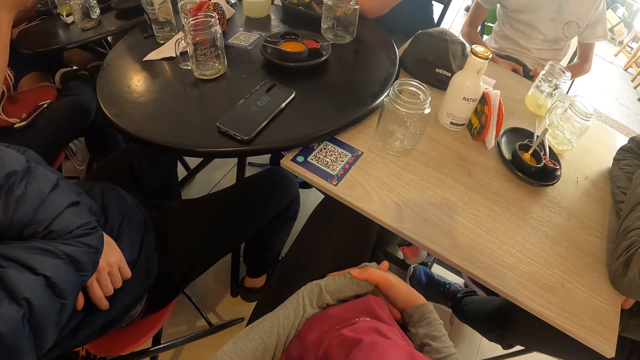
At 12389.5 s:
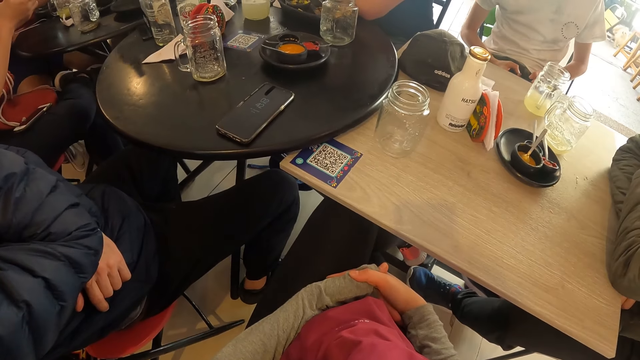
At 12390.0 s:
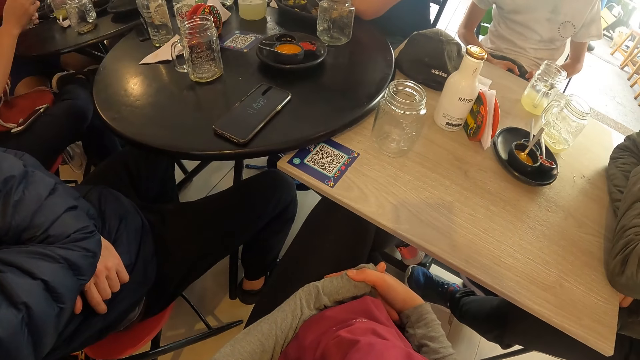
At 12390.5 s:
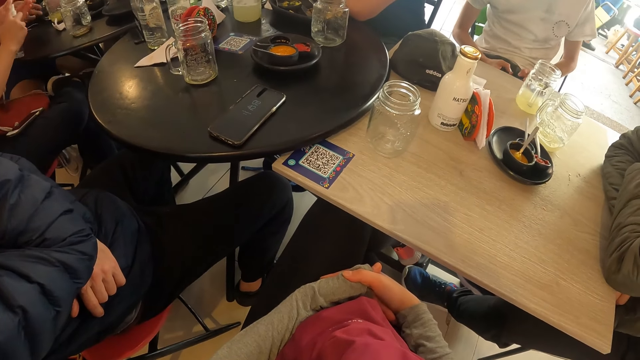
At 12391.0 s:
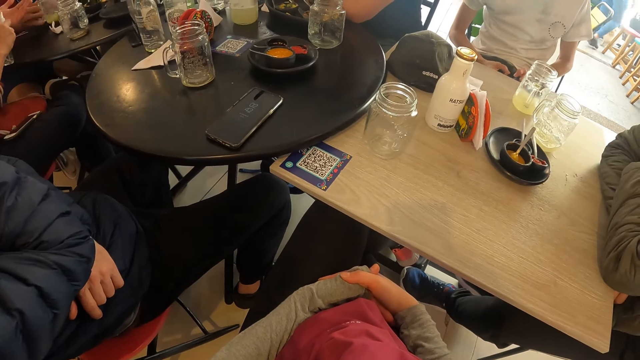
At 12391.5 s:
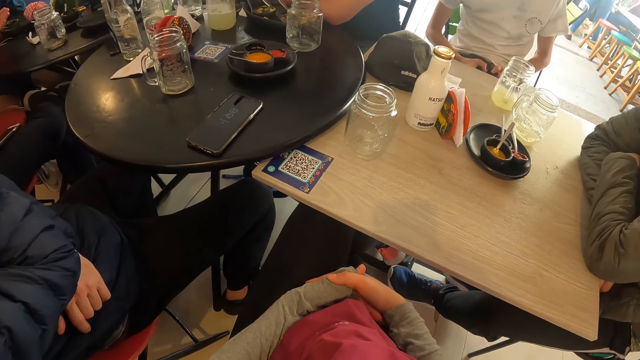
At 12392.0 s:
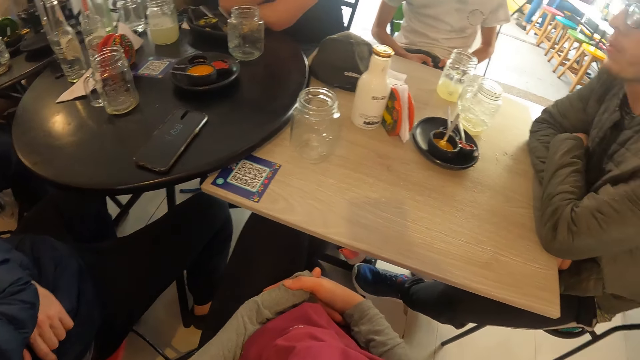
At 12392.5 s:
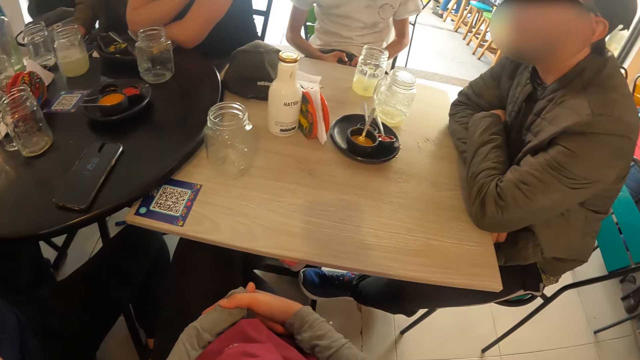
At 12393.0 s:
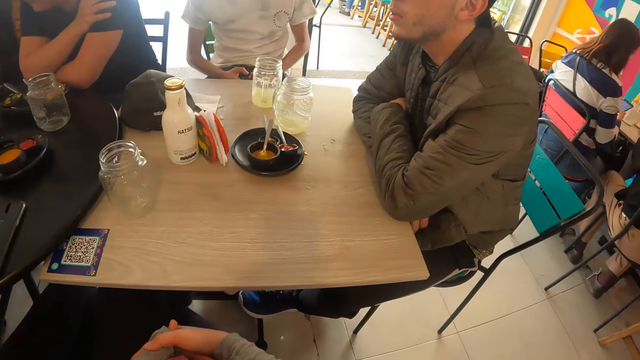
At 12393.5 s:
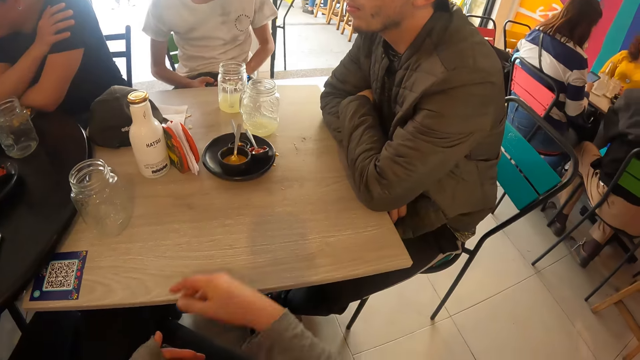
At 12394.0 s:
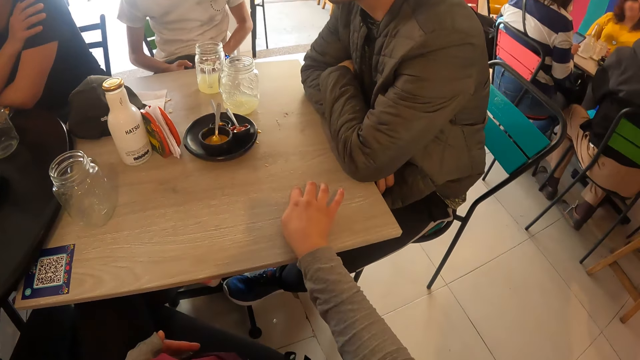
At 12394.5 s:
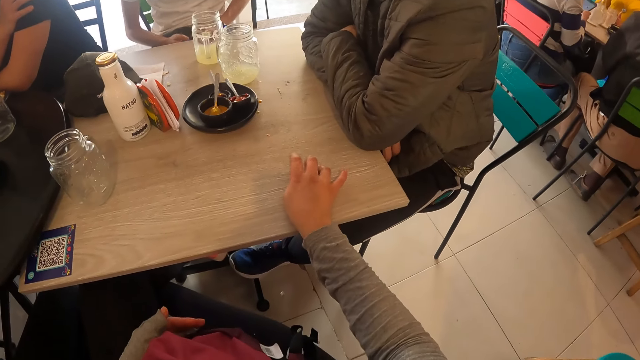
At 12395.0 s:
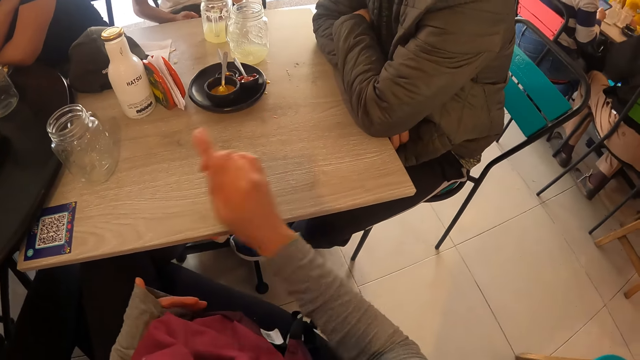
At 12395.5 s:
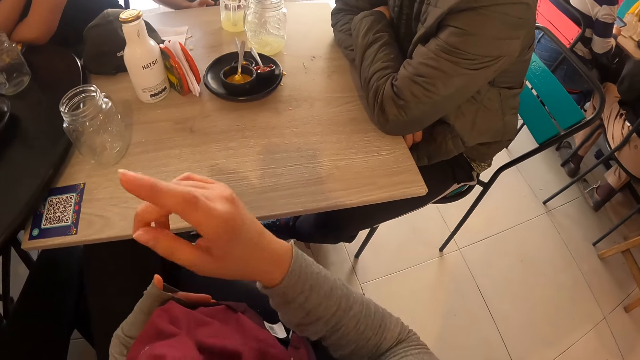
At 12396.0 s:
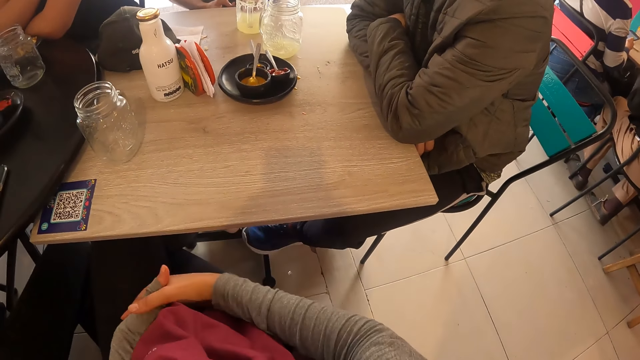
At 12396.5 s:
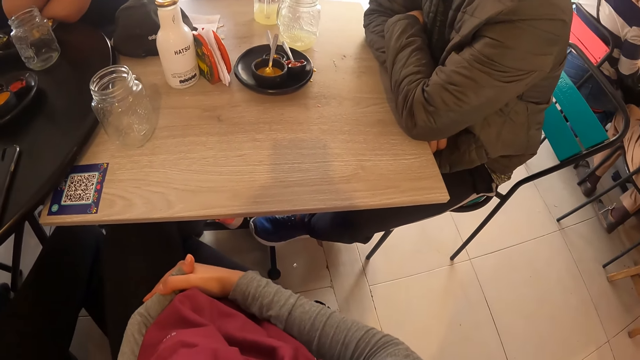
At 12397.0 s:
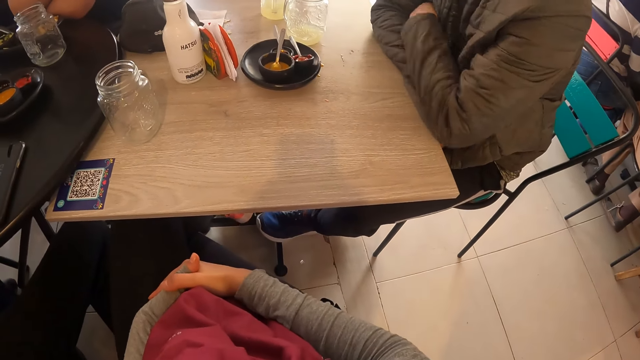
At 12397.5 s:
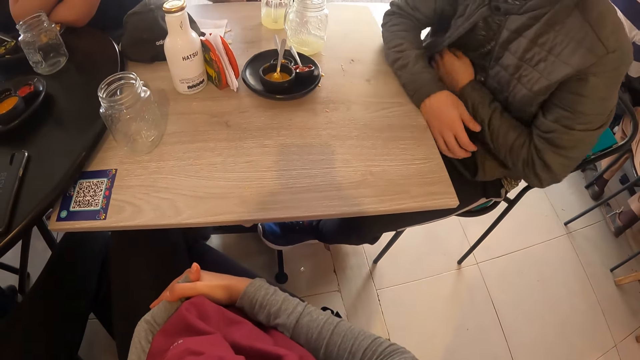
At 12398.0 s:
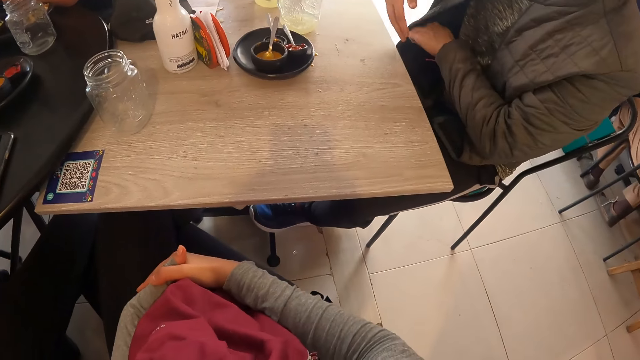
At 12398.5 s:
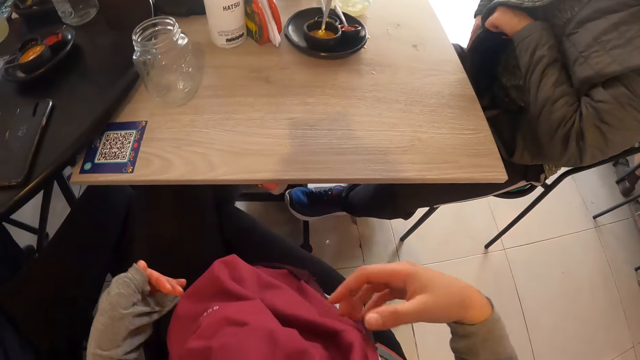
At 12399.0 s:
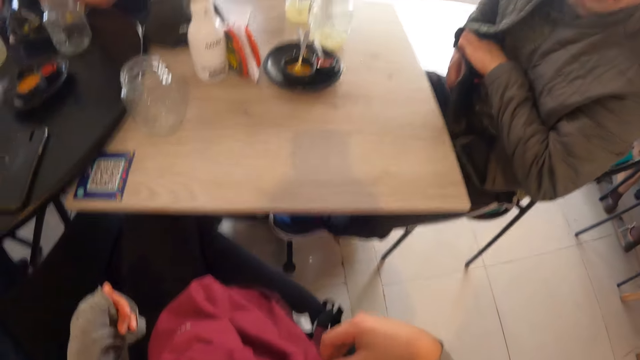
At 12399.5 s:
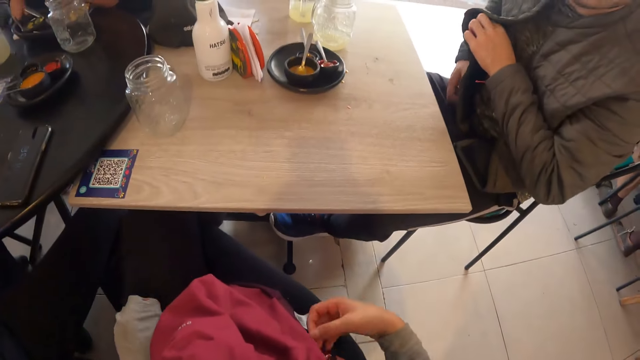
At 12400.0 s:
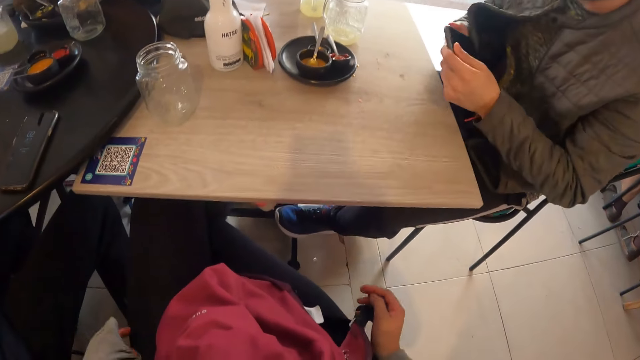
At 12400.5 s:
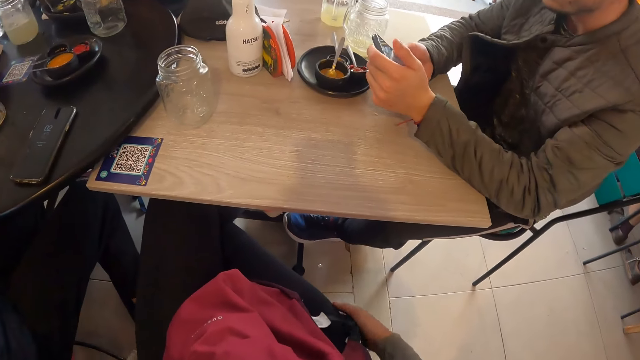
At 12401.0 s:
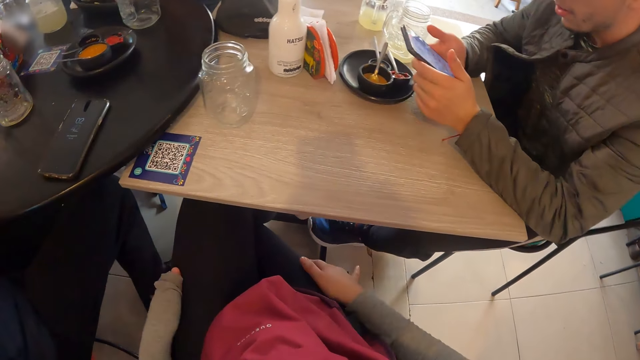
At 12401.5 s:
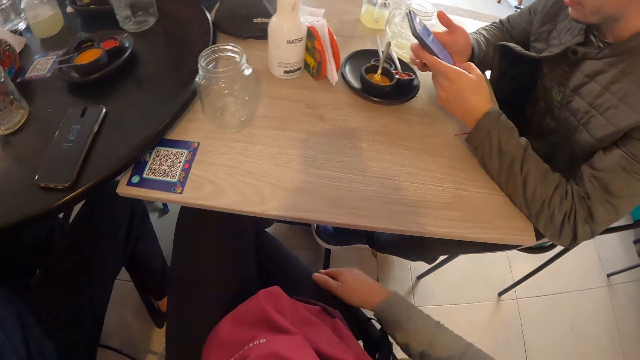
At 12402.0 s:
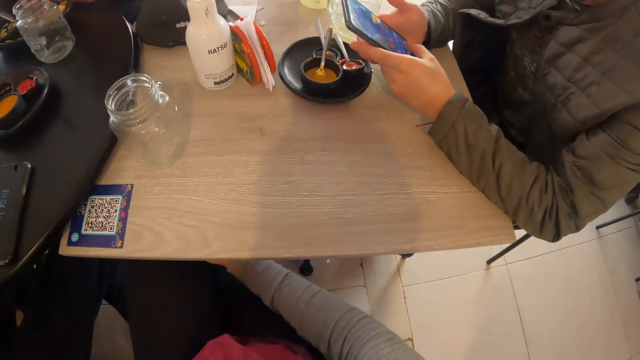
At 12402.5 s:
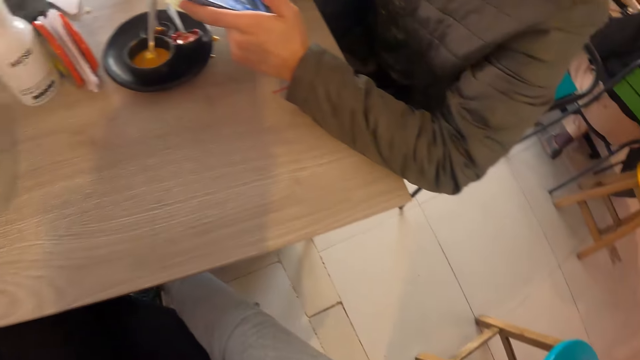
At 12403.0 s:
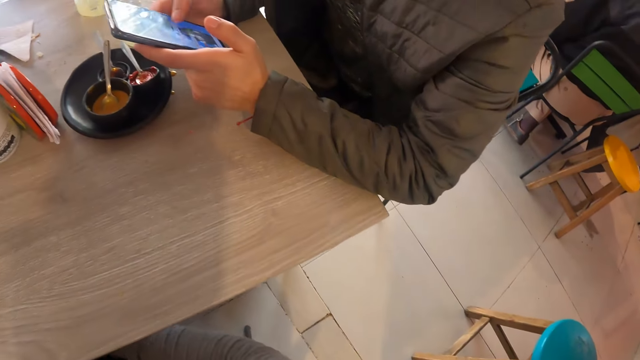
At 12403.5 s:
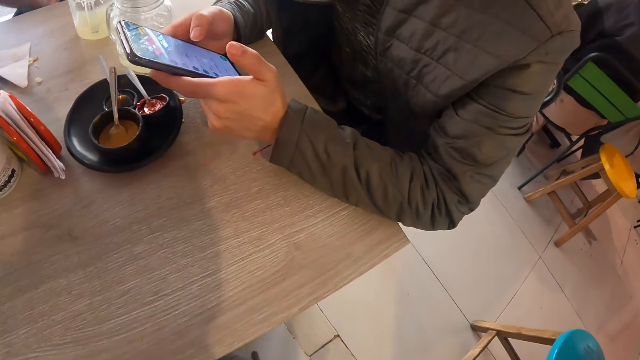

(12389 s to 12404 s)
The camera wearer gesticulates with her right hand. A man pulls out a phone from the inside of the jacket with his left hand and holds the jacket with his right hand. The camera wearer rubs her lap with both hands. The man operates the phone with both hands.

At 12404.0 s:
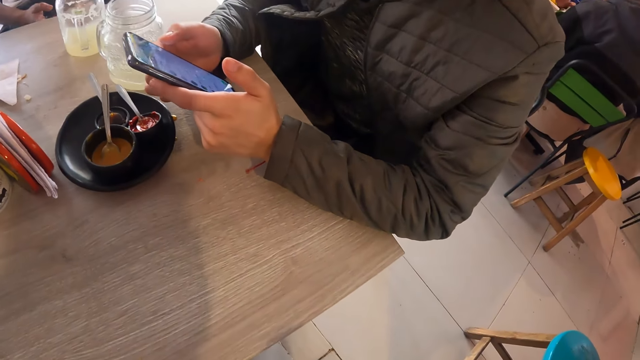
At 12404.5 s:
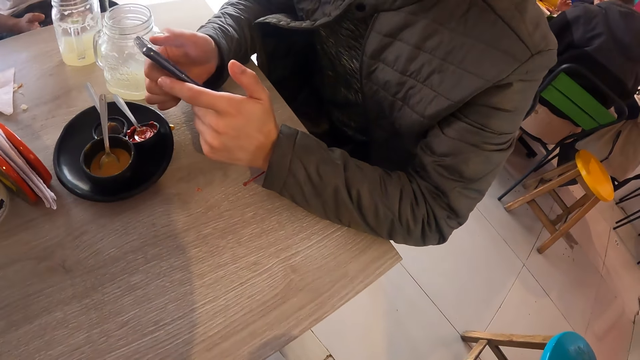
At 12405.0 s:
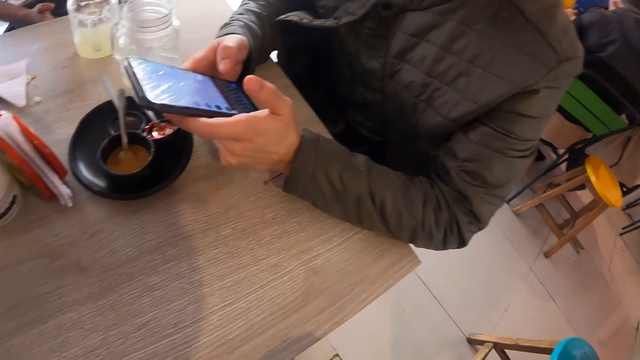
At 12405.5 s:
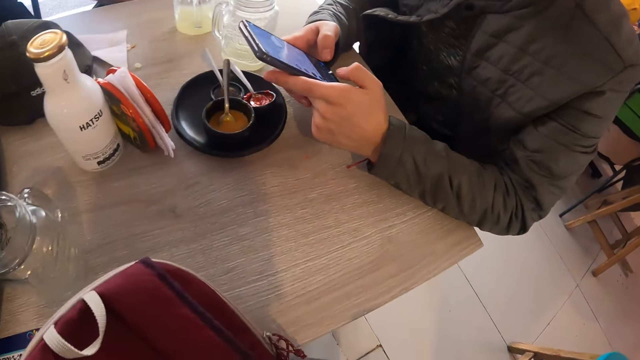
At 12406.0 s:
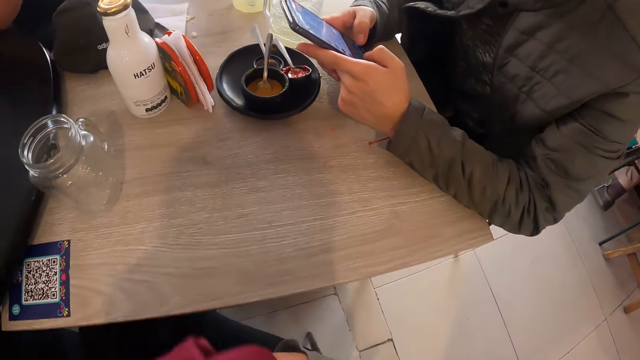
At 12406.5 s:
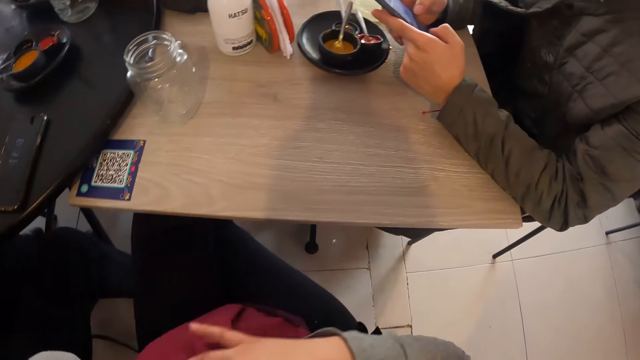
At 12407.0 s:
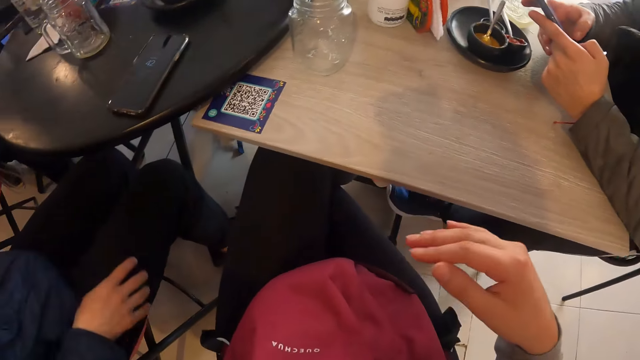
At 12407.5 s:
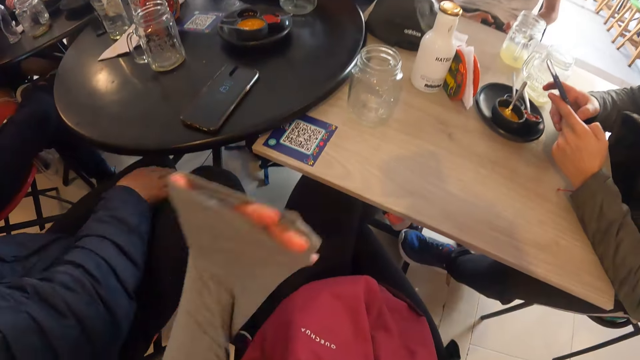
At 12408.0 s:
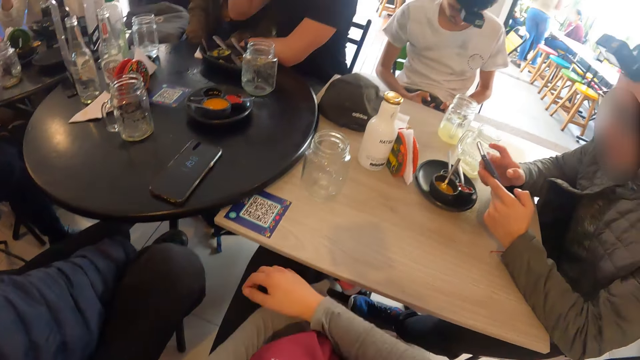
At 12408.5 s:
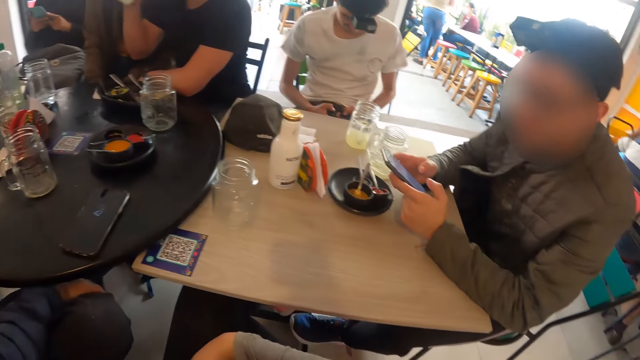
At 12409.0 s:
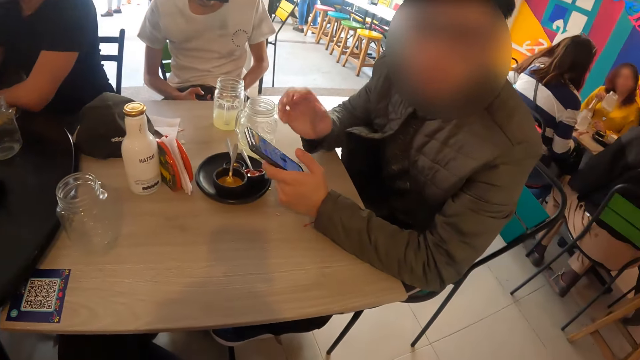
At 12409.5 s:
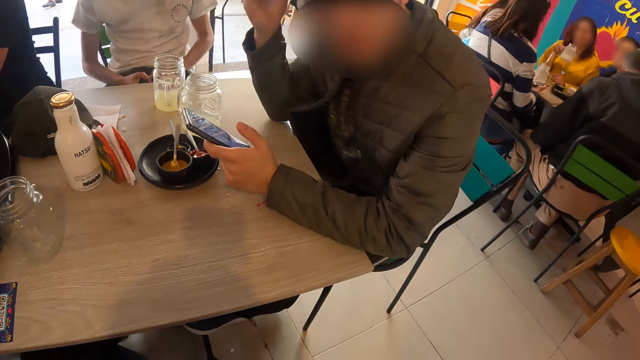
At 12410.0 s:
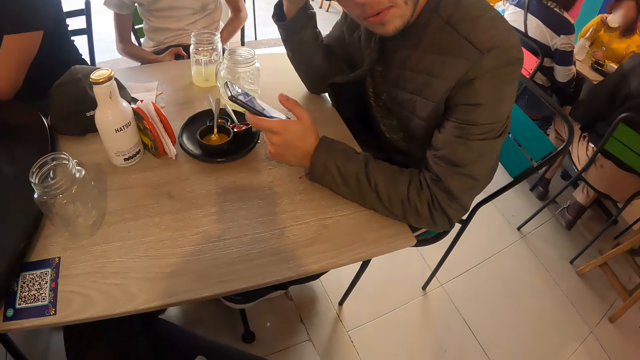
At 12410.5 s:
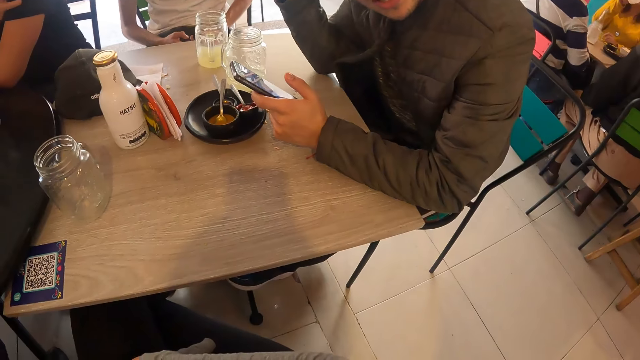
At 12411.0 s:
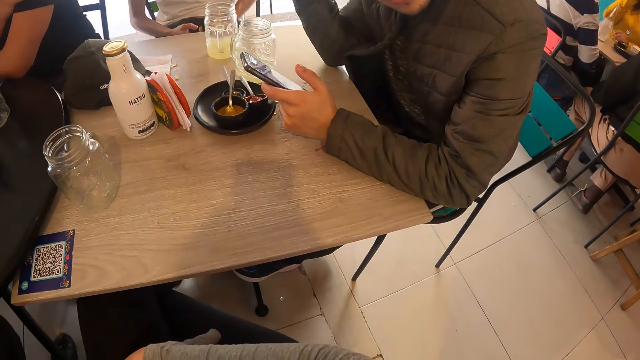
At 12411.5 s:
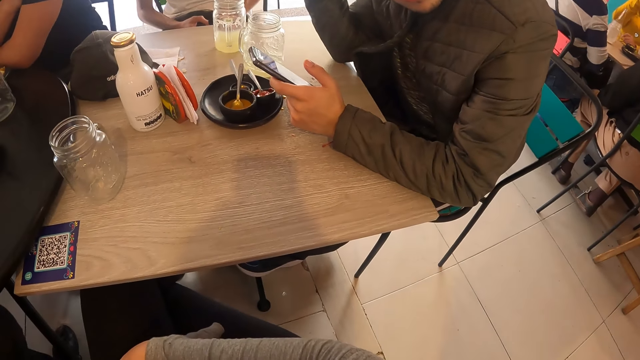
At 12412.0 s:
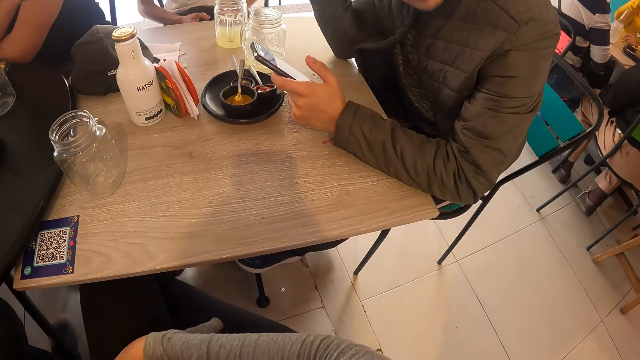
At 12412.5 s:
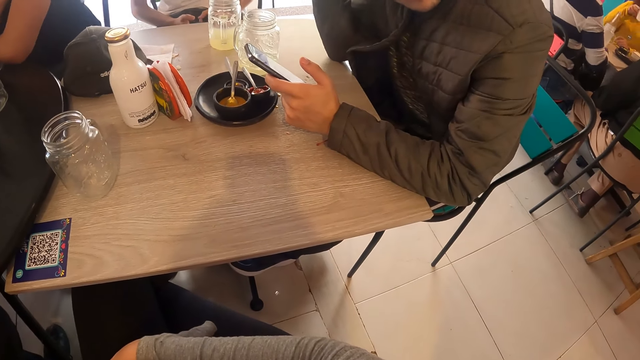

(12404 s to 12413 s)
The camera wearer repositions the bag on her lap with both hands. A man grabs his right leg with his right hand. Another man drops the cup in his right hand on the table. A third man touches his head with his right hand and interacts with the camera wearer.
